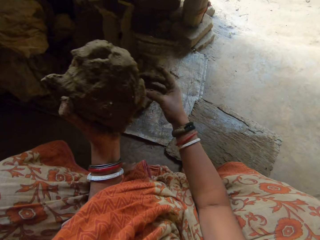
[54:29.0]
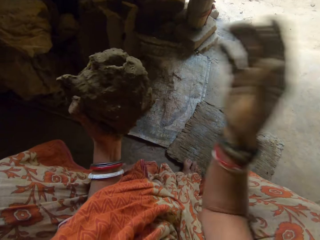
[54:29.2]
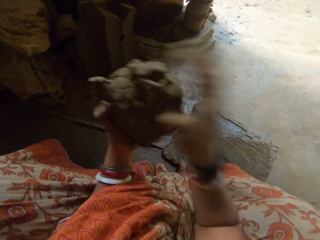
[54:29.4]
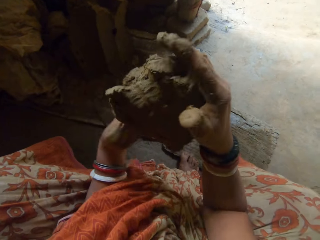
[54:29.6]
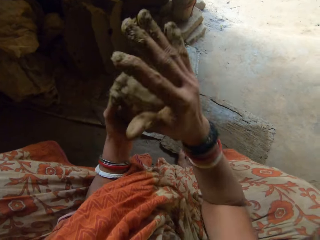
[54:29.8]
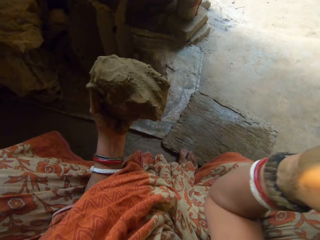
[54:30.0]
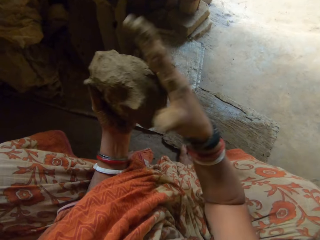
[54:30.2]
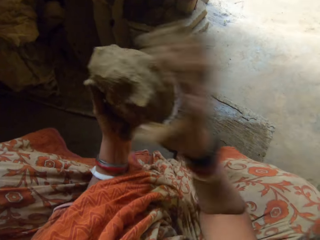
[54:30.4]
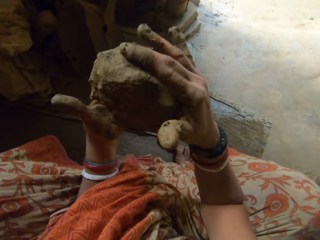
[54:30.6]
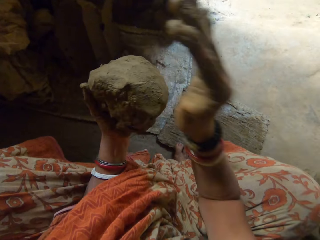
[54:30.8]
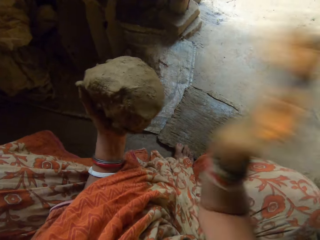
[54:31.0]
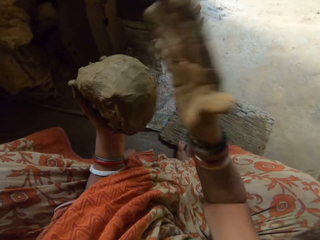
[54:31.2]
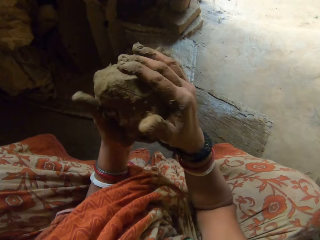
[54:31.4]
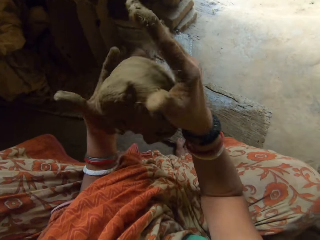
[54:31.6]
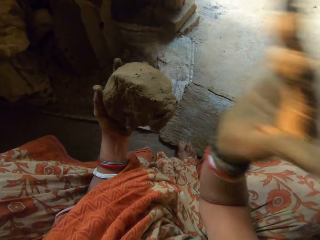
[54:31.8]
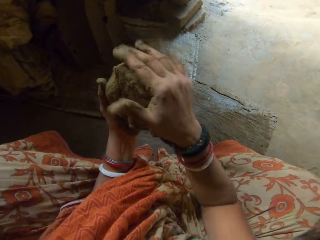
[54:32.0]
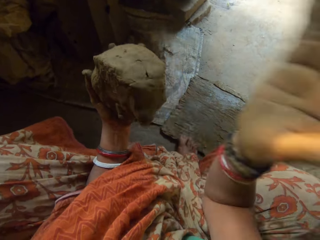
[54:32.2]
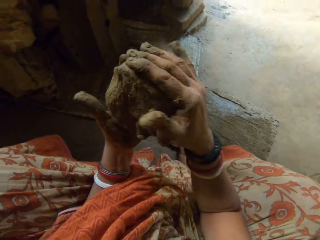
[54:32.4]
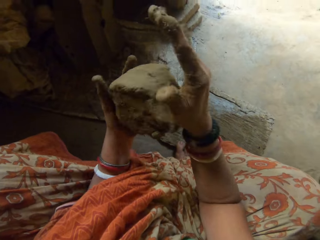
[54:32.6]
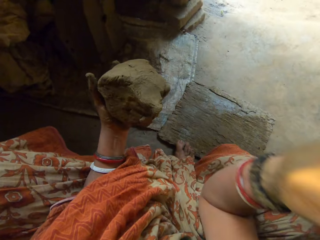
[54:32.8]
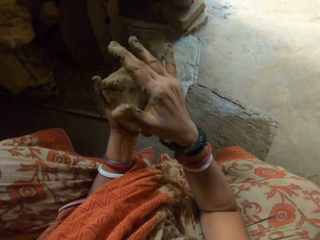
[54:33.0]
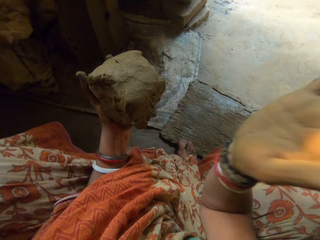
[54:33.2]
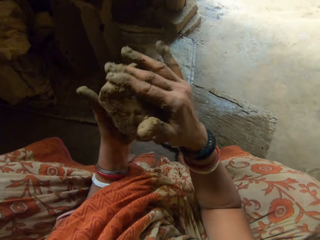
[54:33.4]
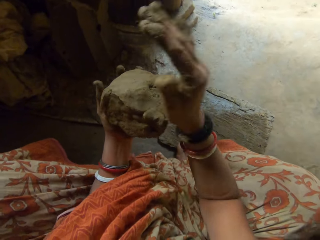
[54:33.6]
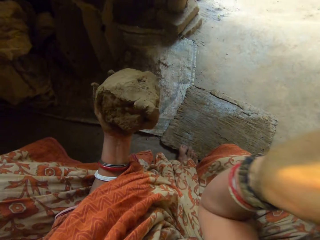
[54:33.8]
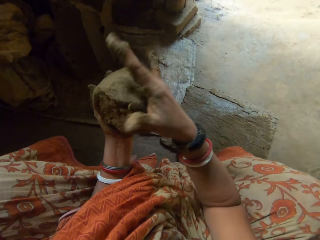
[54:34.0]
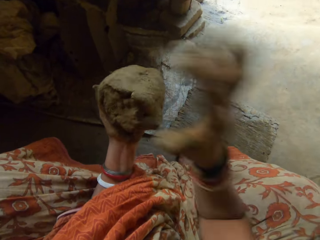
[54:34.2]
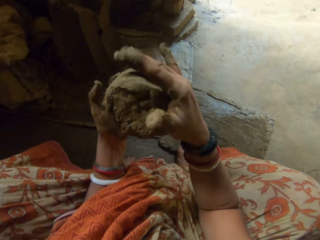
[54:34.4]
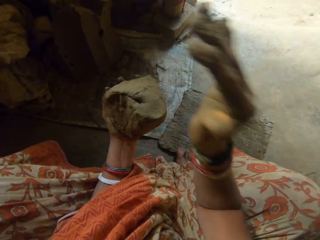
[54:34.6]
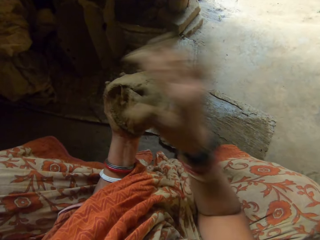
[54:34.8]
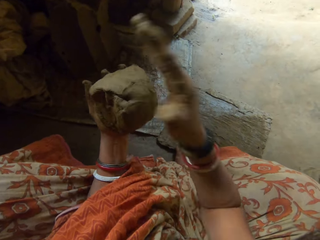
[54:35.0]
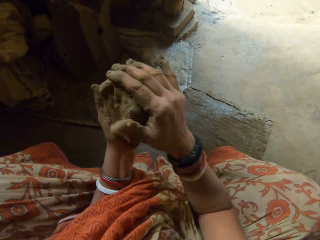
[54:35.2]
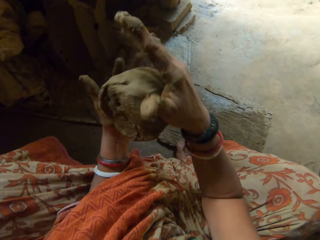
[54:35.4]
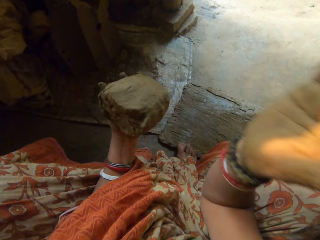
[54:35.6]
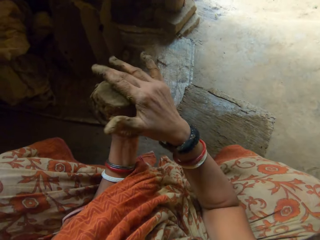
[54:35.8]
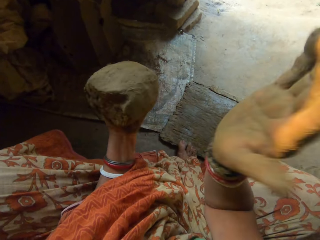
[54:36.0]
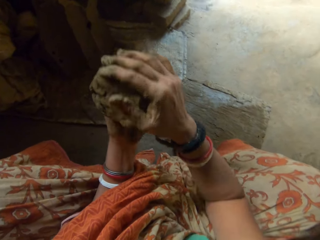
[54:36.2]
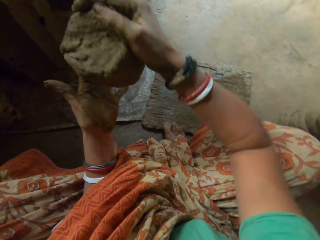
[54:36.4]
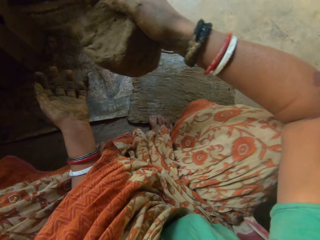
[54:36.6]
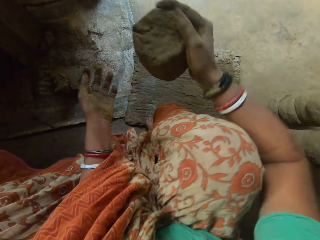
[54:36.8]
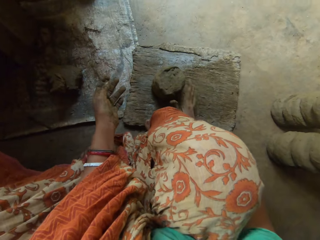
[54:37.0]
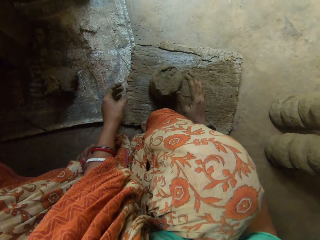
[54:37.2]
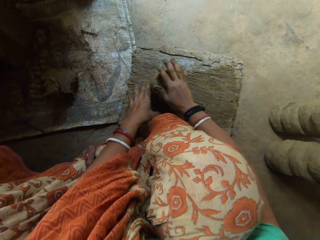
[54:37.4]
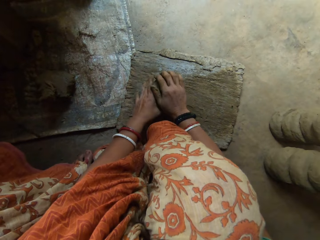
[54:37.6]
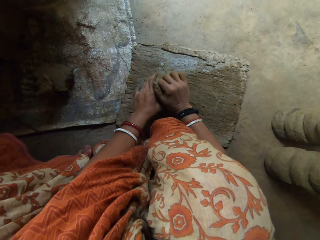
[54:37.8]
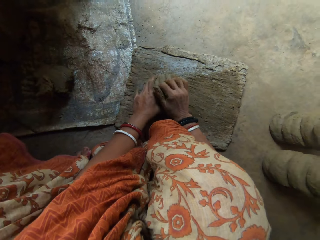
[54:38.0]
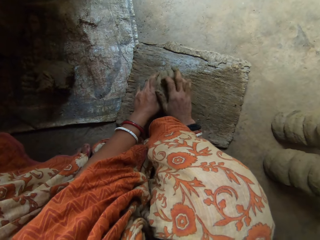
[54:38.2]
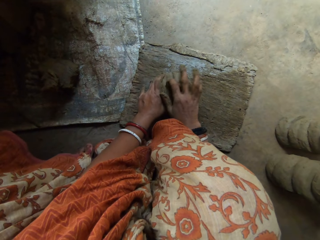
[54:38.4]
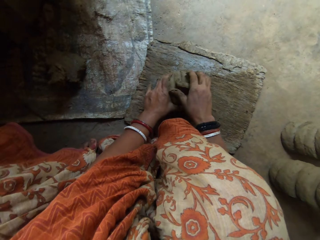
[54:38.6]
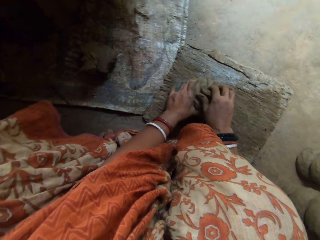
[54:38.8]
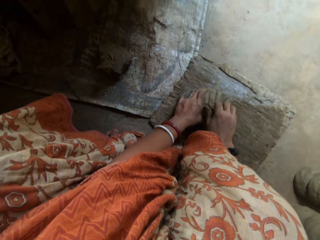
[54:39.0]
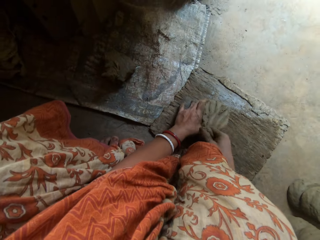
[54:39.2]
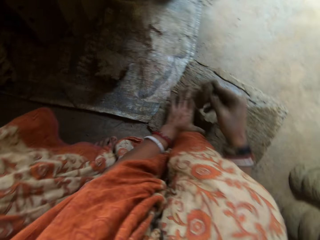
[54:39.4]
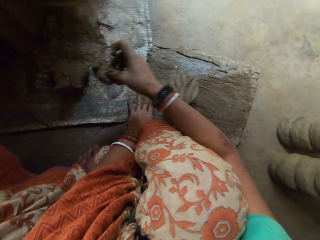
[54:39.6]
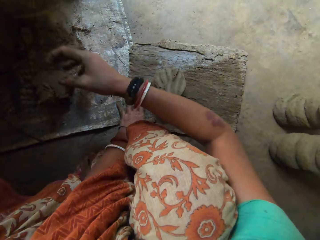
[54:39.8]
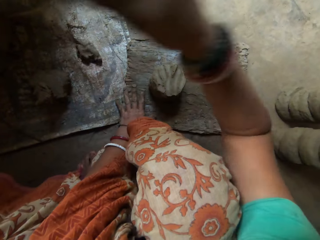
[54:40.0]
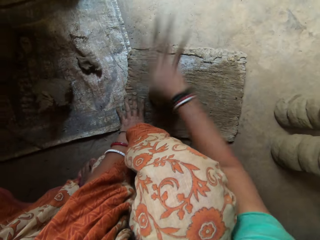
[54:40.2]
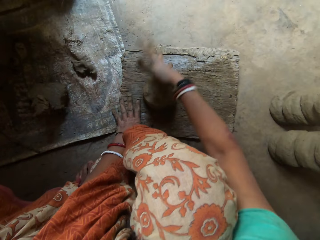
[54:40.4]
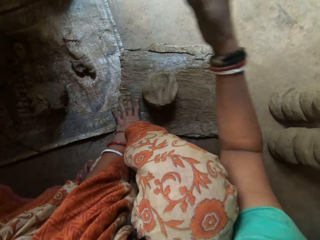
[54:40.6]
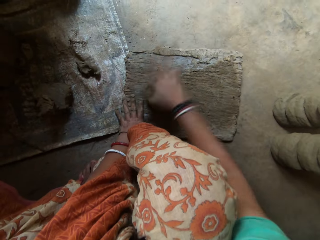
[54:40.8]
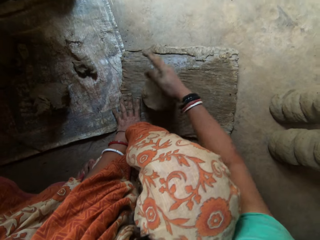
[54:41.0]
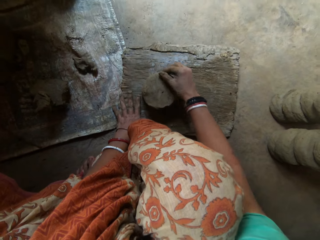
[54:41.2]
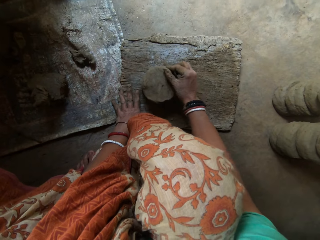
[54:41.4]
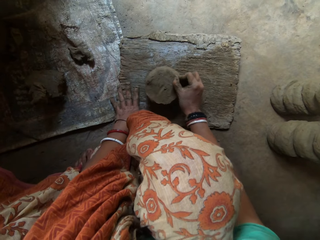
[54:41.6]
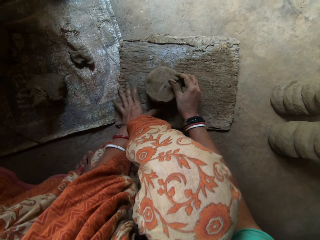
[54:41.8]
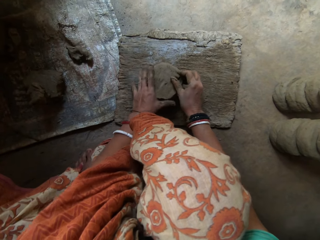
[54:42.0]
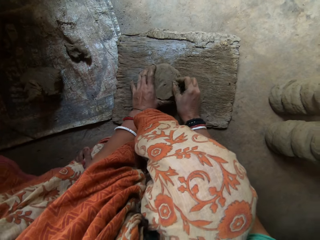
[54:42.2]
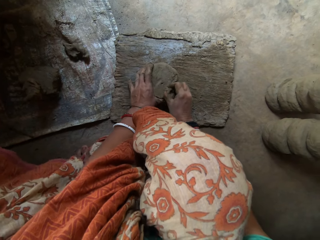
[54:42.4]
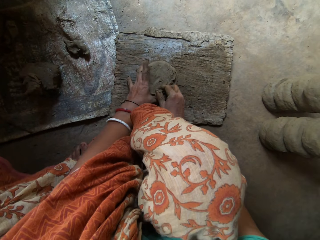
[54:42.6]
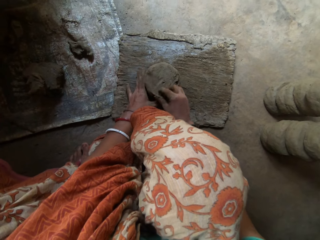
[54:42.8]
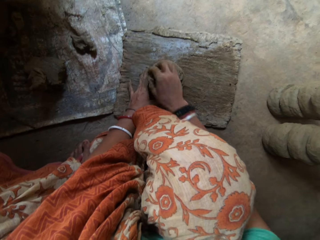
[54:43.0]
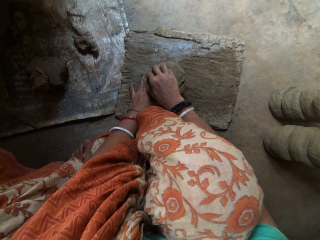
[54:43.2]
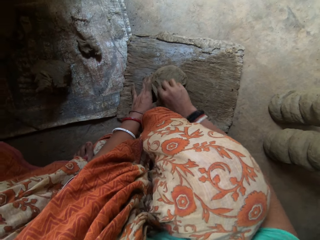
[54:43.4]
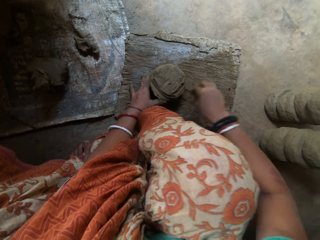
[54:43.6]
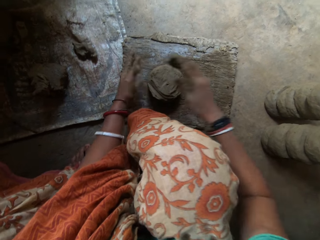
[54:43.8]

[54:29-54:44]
The camera wearer puts the clay on the sack. She hits the clay. She shapes the clay using hands. She drops the clay on the wooden board. She cuts the clay using hands. She flattens the clay on the wood. She hits the mud. She cuts the clay on the wood using hands.

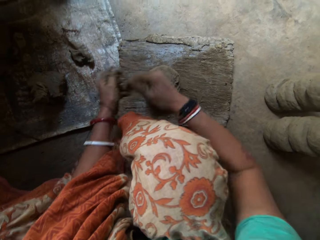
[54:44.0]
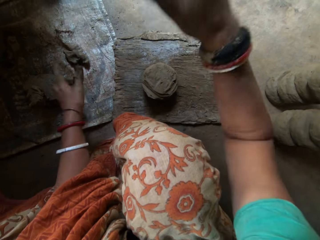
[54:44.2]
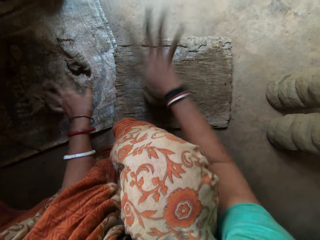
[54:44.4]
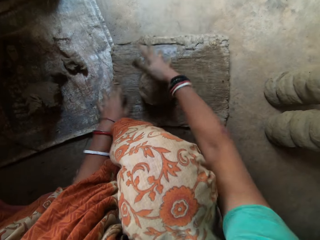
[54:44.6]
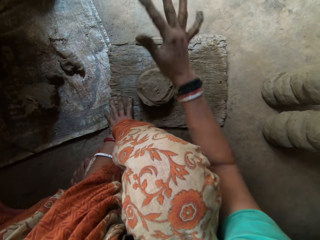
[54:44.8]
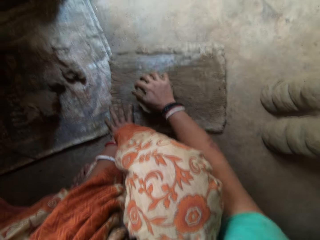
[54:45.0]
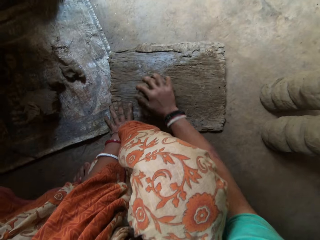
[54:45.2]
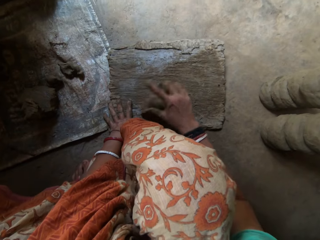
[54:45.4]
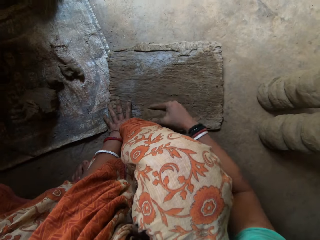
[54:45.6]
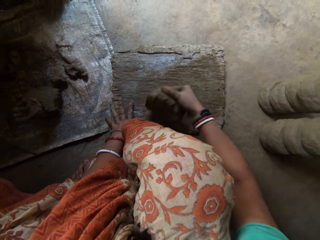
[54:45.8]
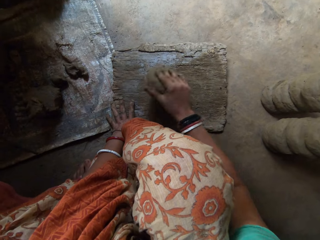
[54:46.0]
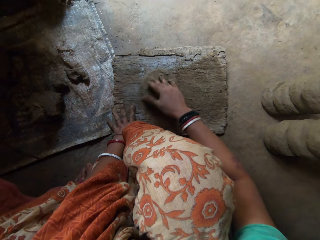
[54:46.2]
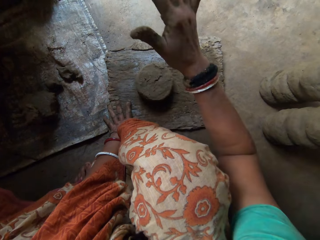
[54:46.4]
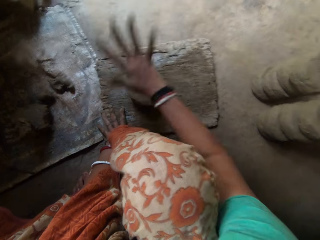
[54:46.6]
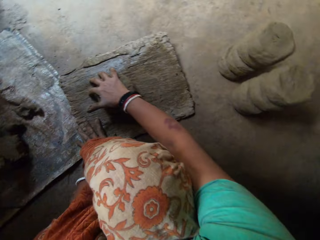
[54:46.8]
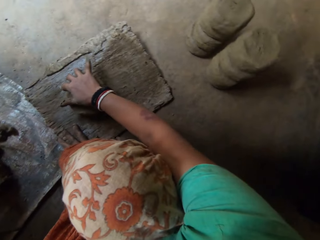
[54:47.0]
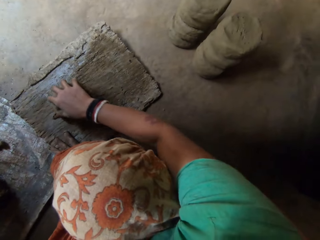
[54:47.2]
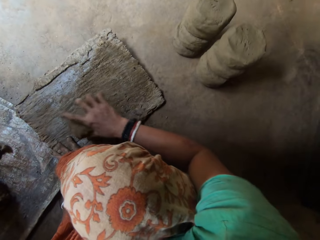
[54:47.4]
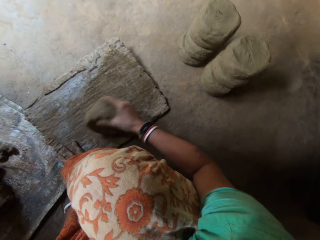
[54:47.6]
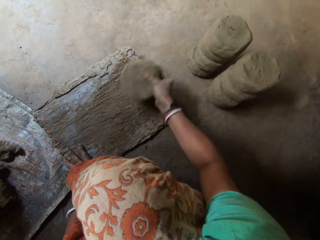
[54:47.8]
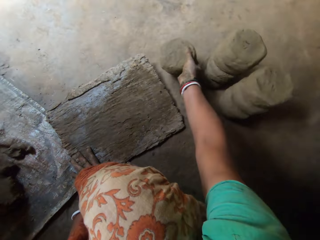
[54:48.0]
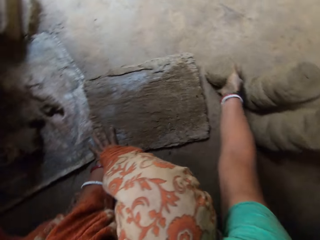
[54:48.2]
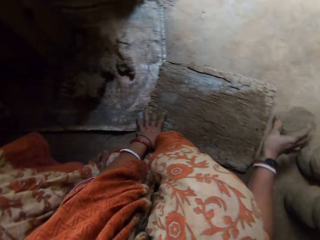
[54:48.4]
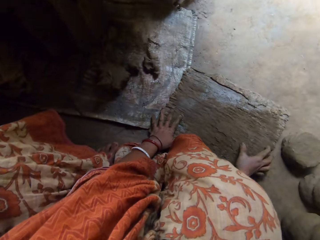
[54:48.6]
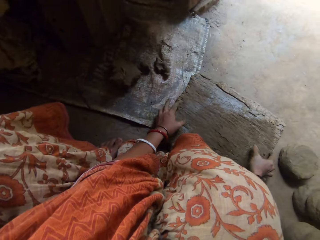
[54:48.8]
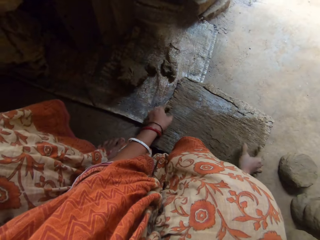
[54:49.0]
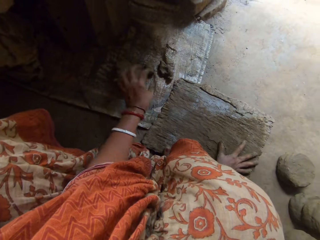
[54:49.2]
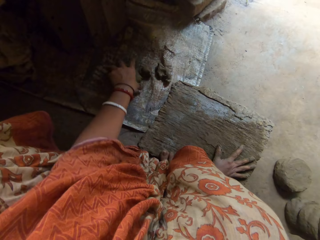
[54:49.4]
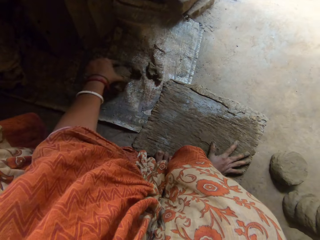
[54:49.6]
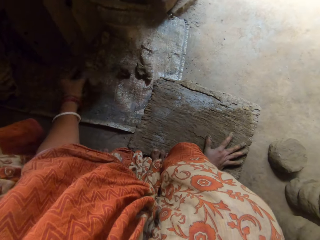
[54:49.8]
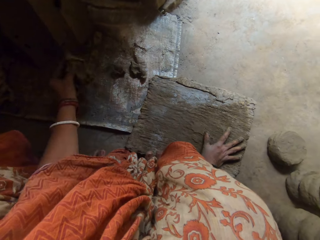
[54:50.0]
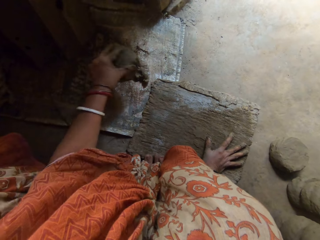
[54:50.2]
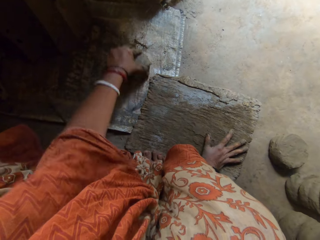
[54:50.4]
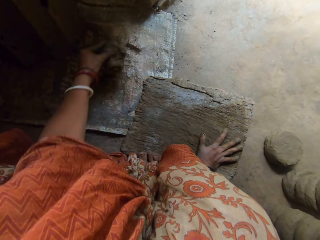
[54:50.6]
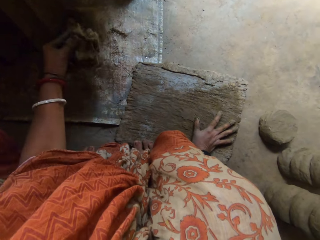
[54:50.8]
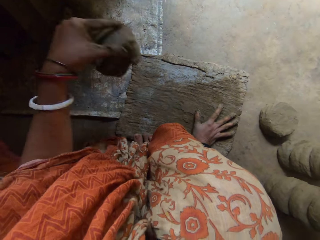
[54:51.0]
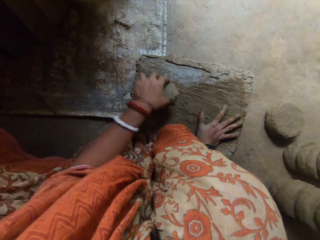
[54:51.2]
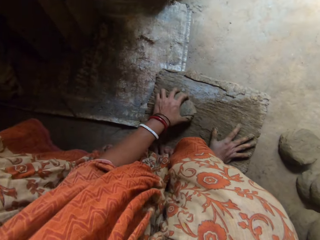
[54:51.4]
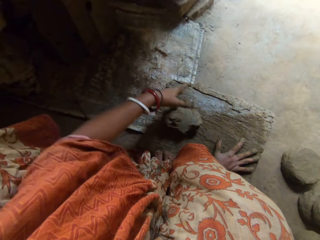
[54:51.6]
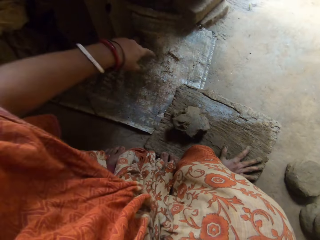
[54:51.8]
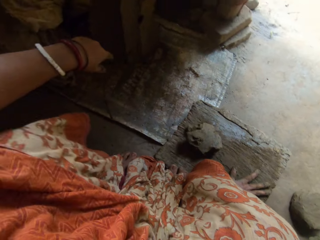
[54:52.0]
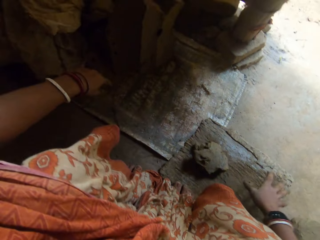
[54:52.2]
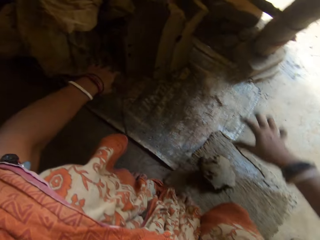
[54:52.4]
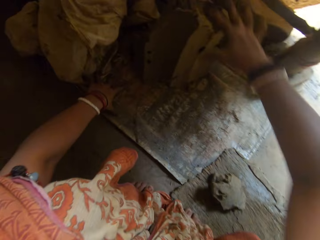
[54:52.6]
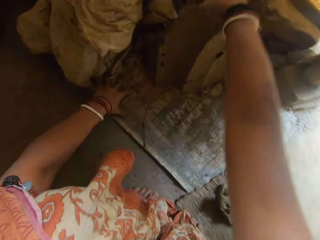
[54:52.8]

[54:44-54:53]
The camera wearer drops the clay with her left hand. She hits the clay with her right hand. She flattens the clay on the wood. She turns the clay on the wood. She flattens the clay on the wood. She drops the clay by her side on the floor. She moves the wooden board on the floor. She picks up the clay on the sack. She drops the clay on the wooden board. She moves the clay on the sack.
